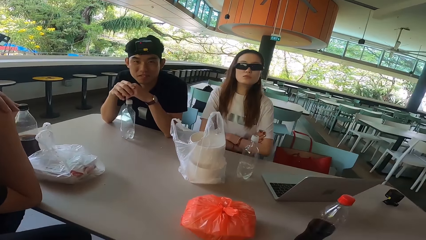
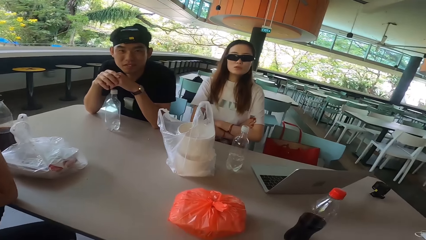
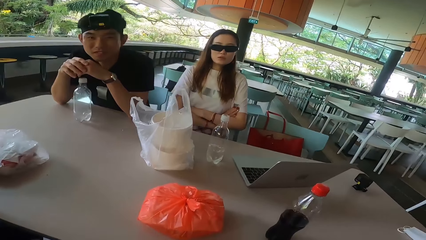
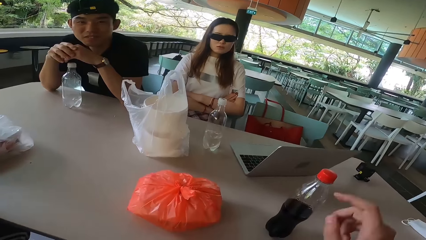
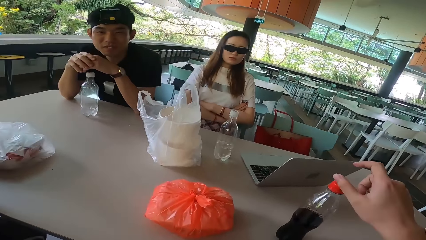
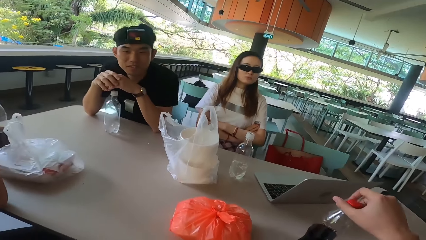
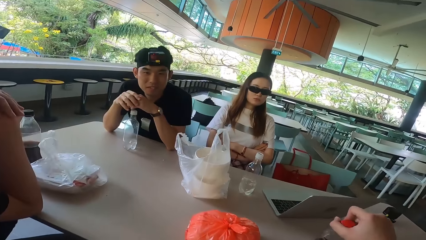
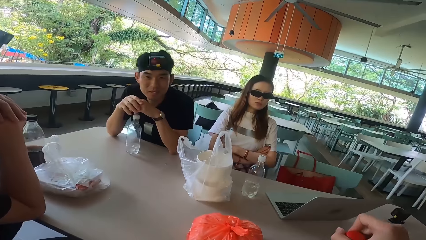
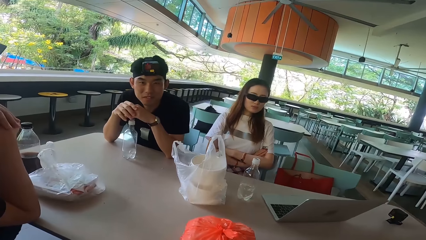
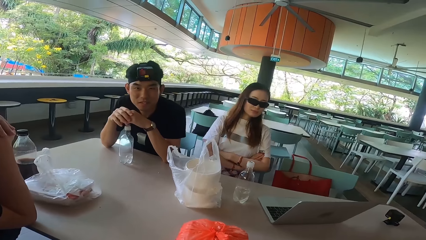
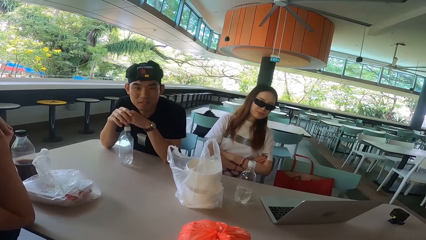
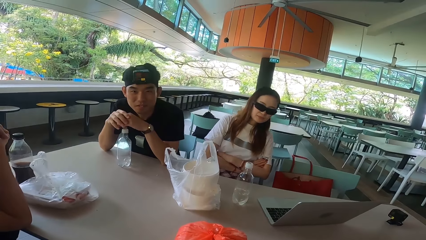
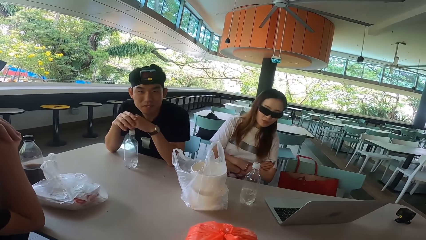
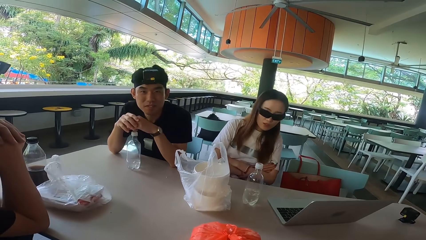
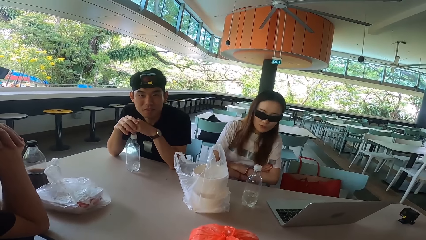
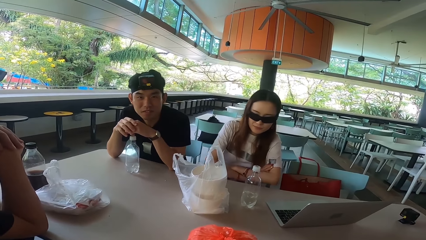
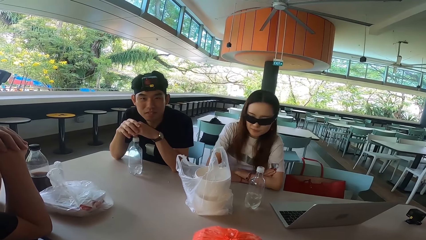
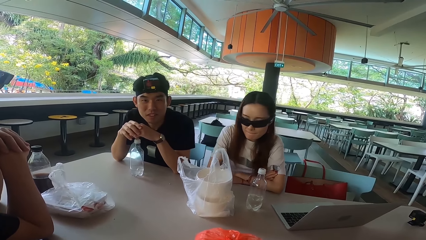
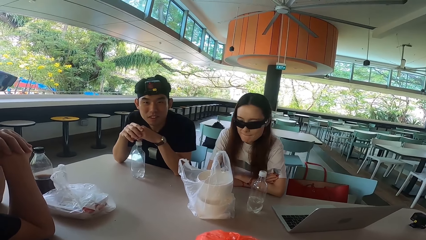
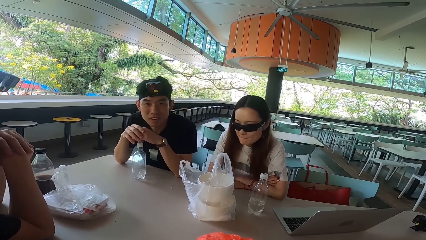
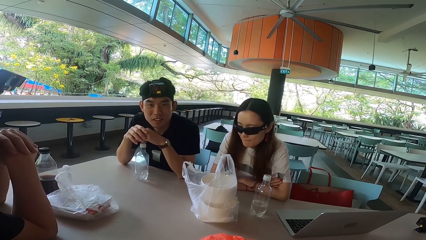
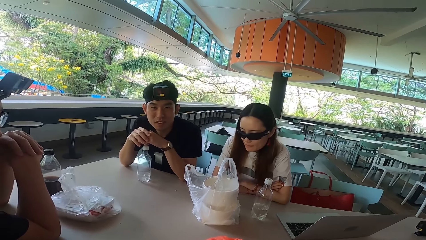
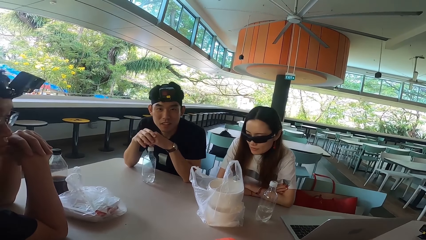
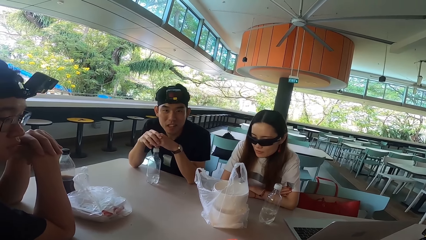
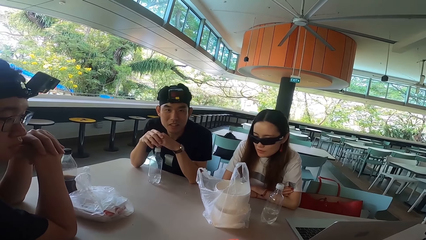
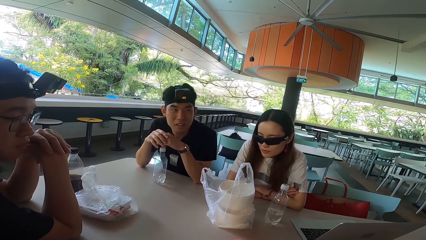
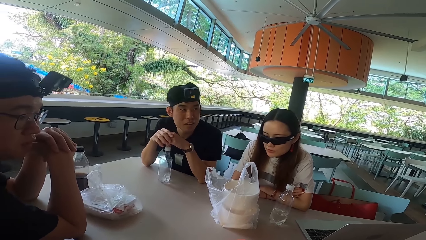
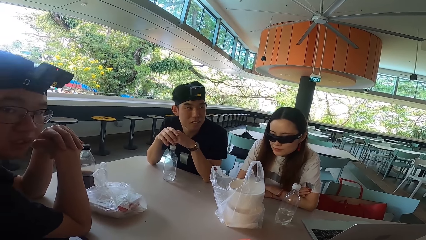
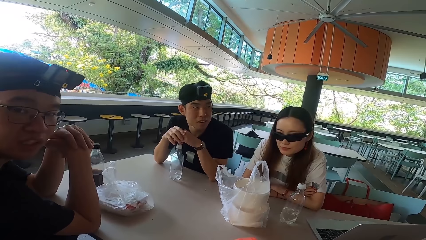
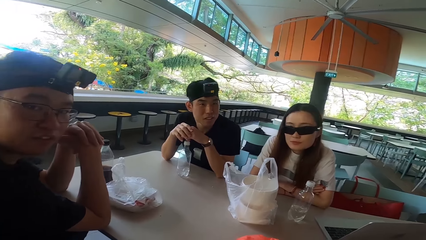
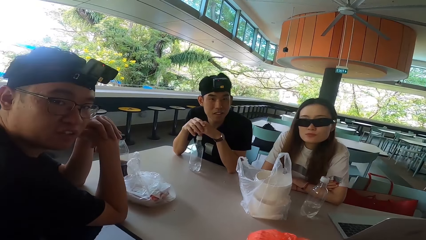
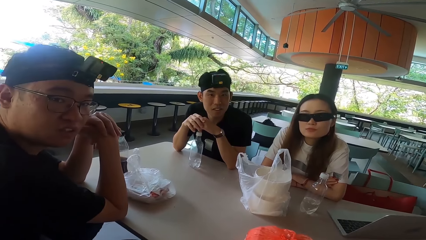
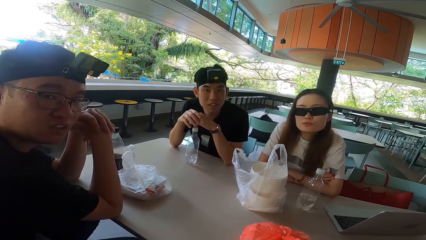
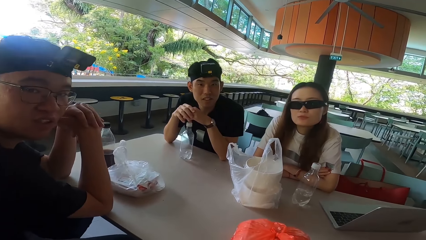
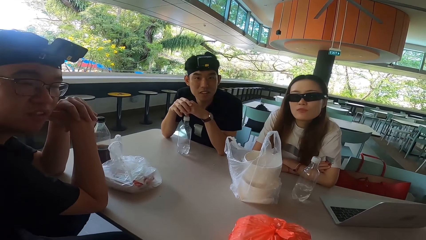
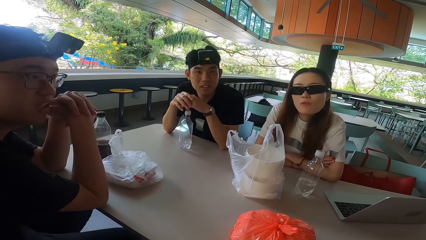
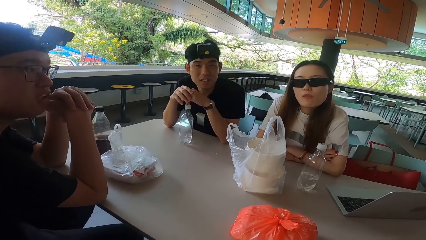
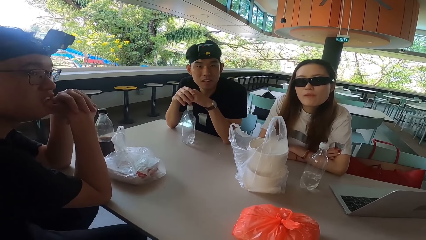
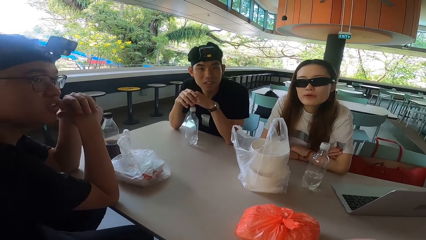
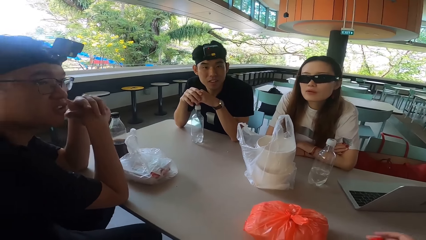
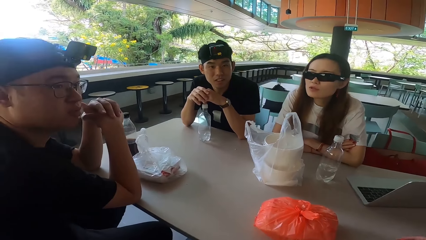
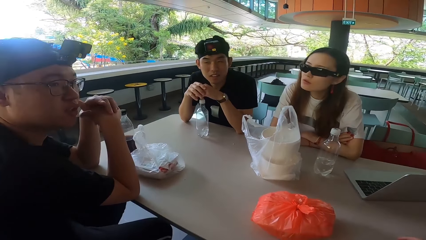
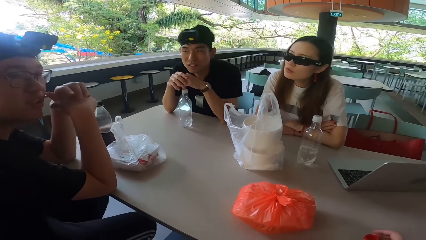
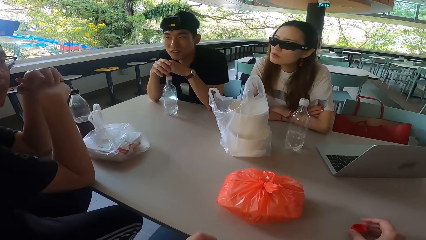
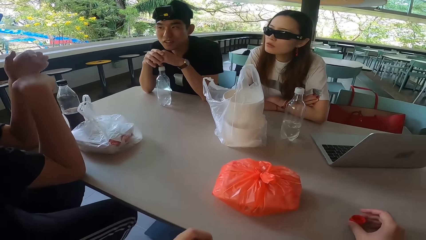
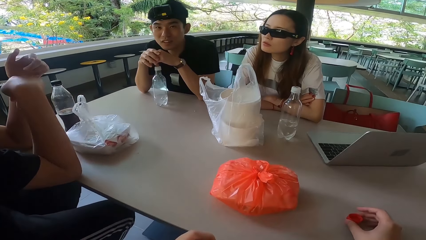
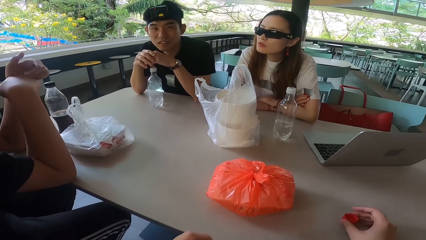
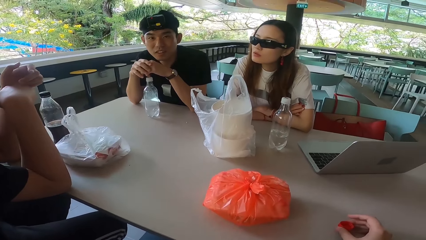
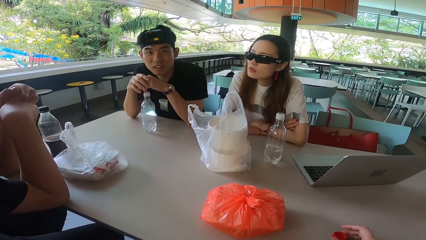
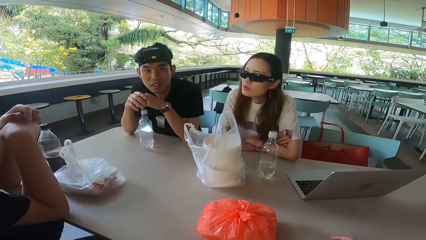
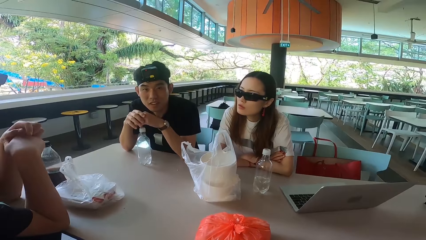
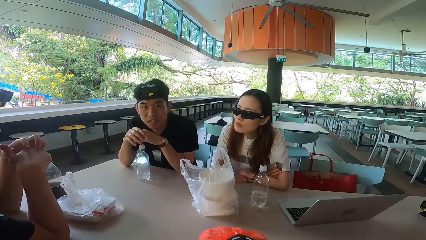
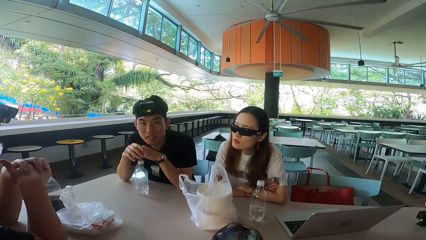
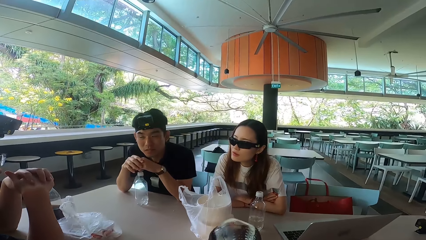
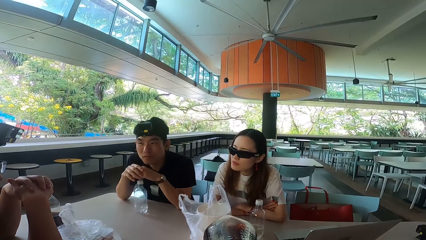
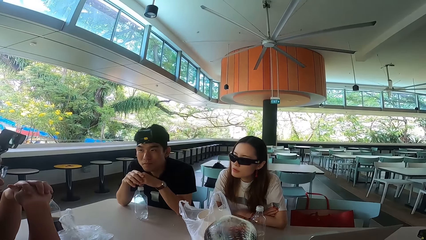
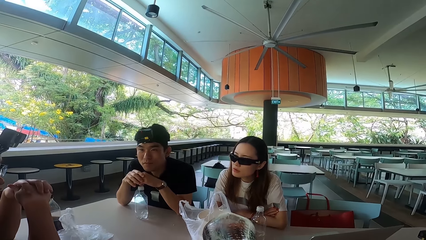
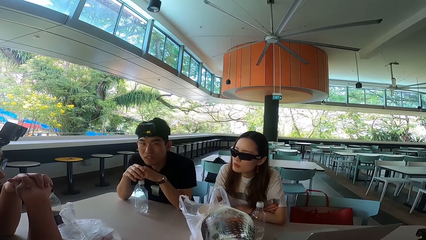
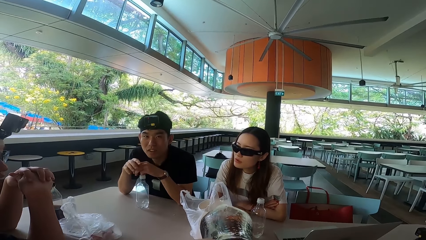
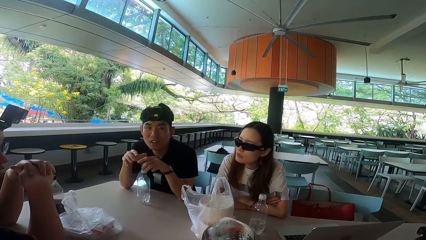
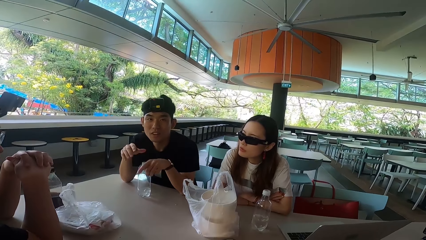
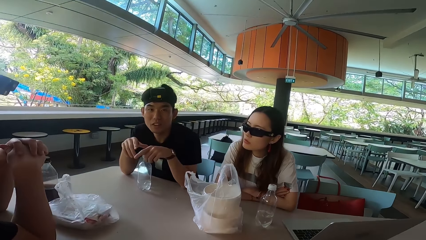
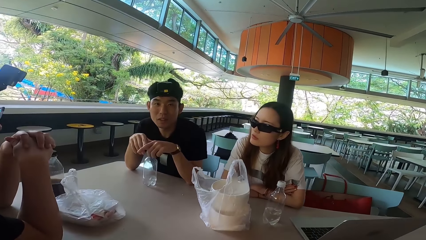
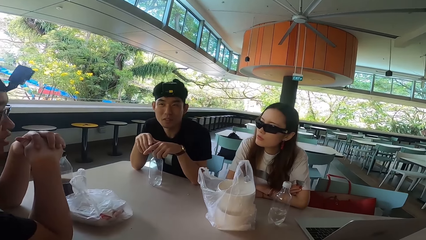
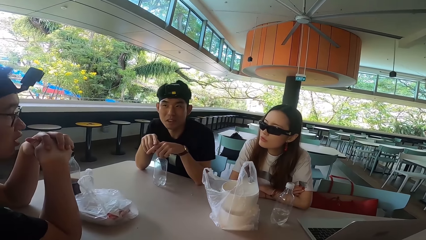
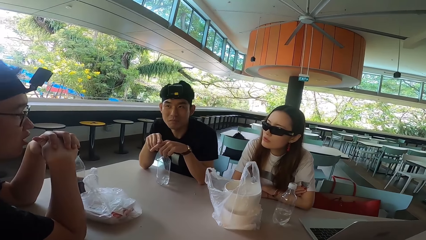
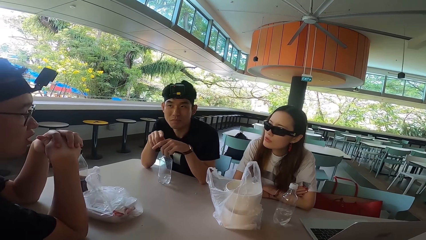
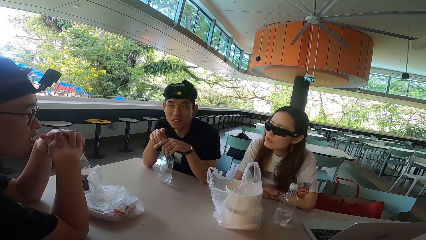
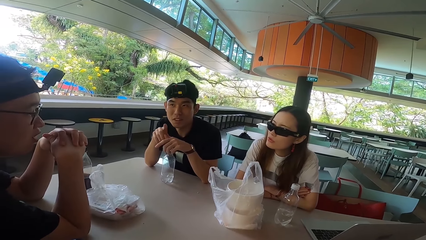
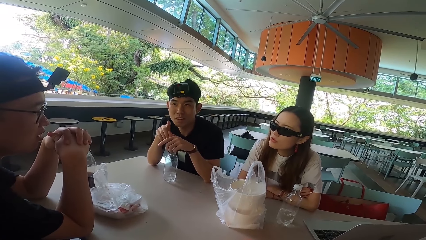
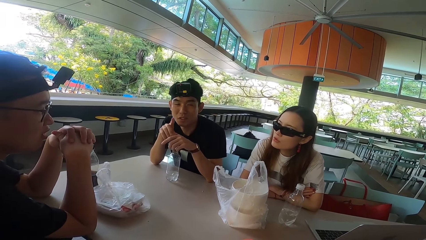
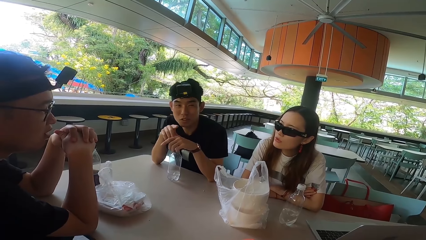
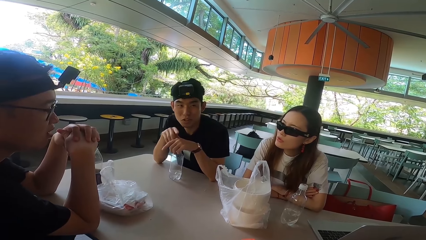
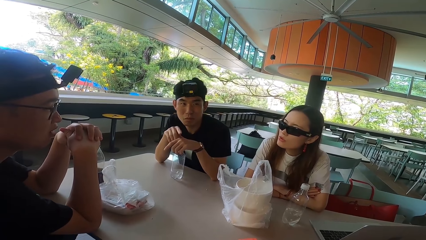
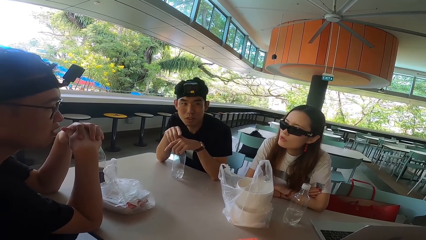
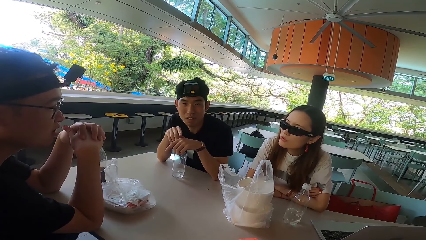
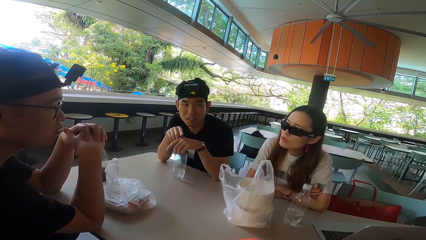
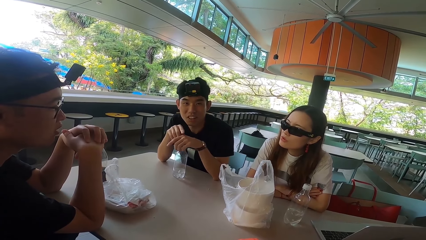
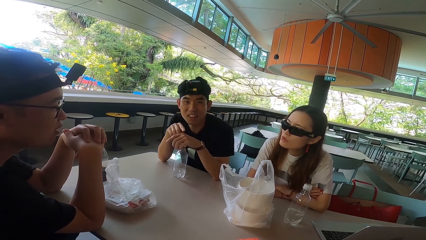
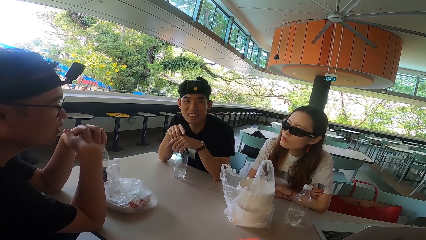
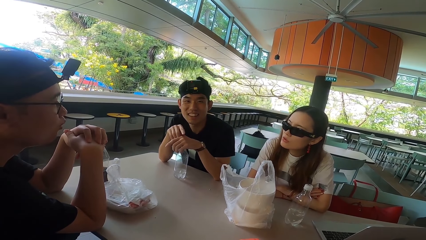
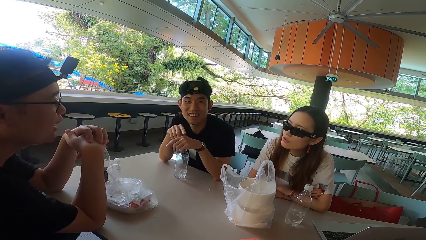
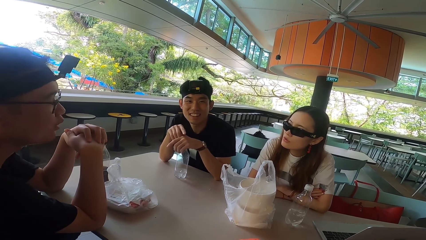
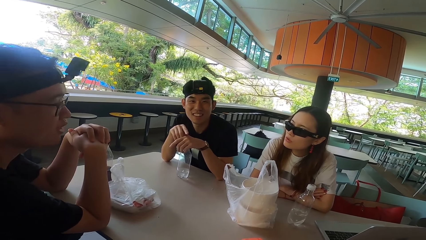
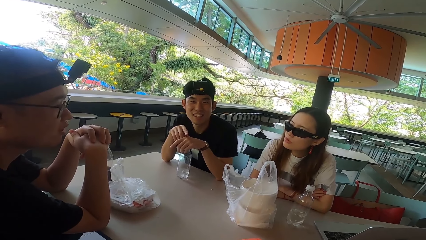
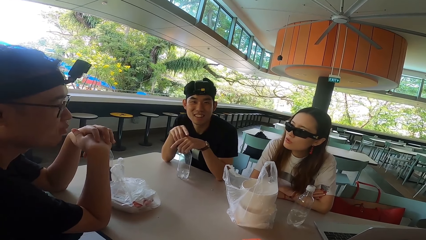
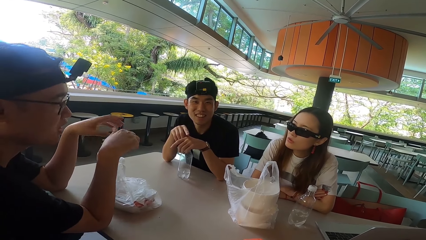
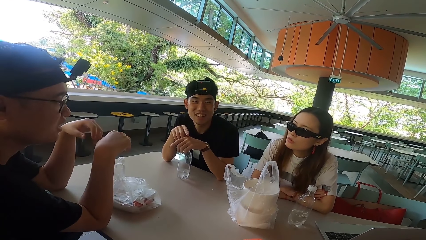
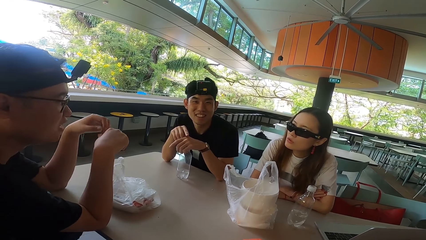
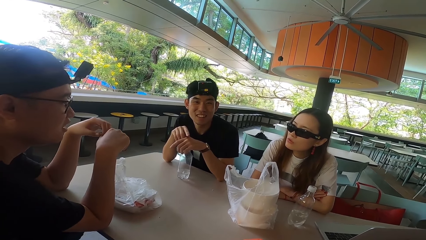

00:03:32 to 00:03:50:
A man rests his chin on the table. A woman sits upright. The camera wearer picks up a bottle. Another man shakes his head. The woman supports her hands on the table. The other man turns left. The first man talks to the camera wearer and turns right. The other man turns right. The first man moves his hand. The woman turns right. The other man shakes his head. The first man turns forward. The other man gestures his hand and talks to the camera wearer. The first man talks to the other man and talks to the camera wearer.
